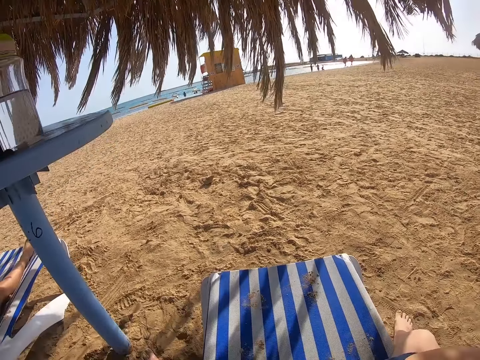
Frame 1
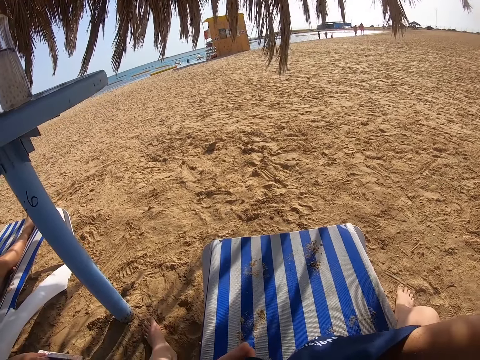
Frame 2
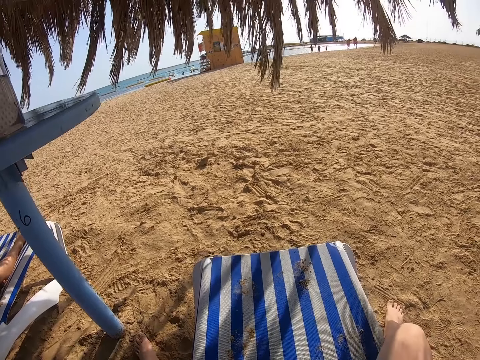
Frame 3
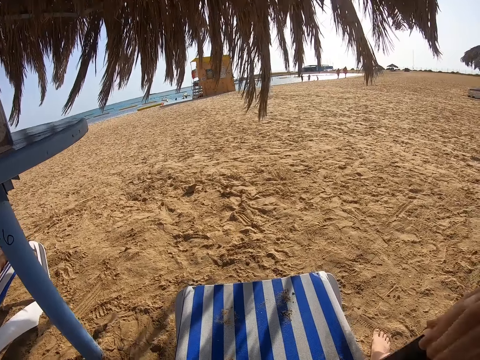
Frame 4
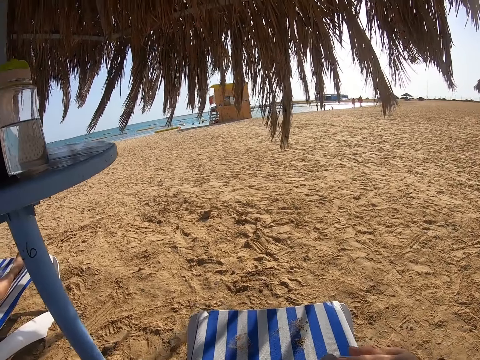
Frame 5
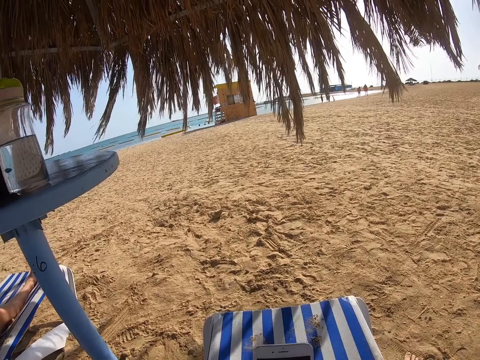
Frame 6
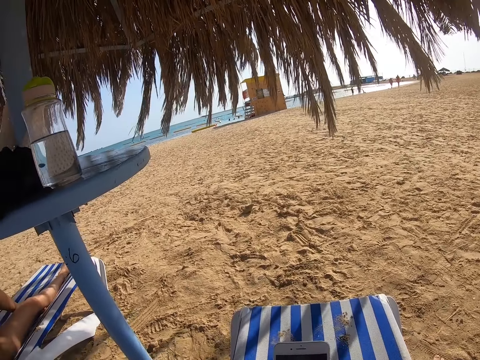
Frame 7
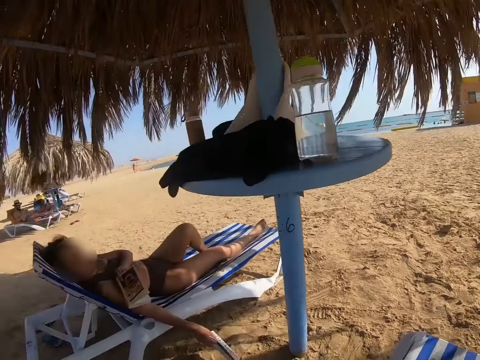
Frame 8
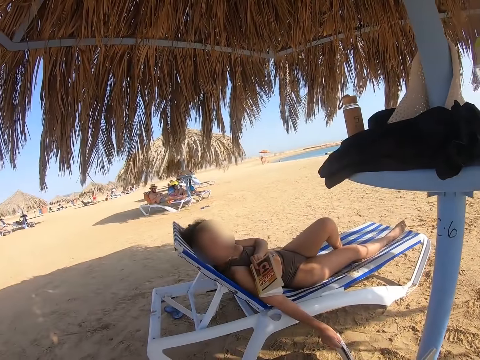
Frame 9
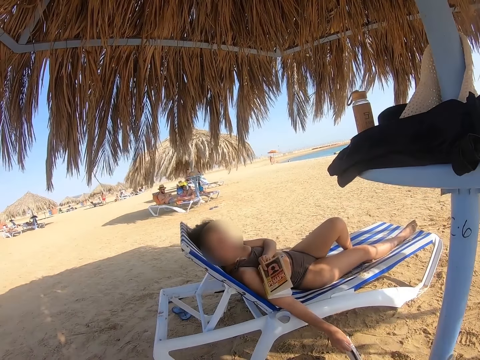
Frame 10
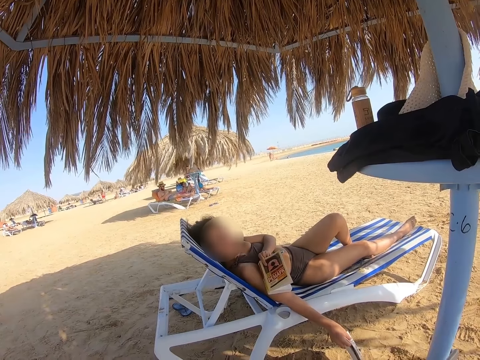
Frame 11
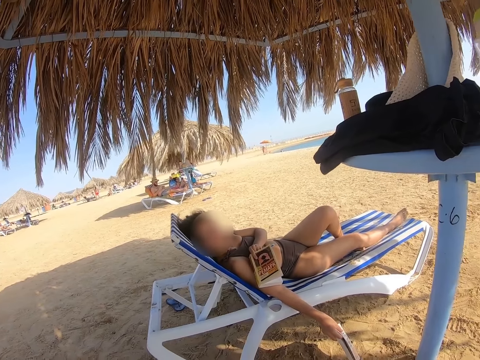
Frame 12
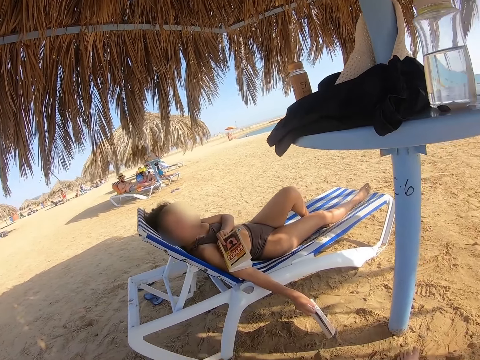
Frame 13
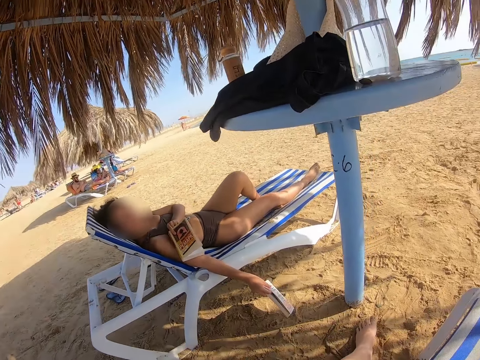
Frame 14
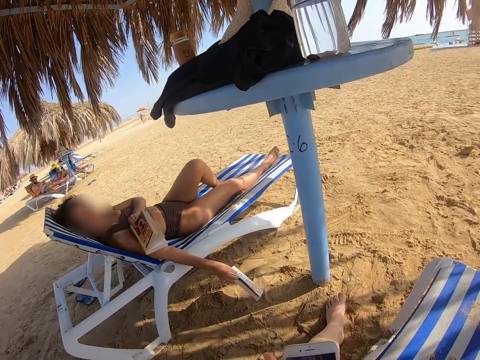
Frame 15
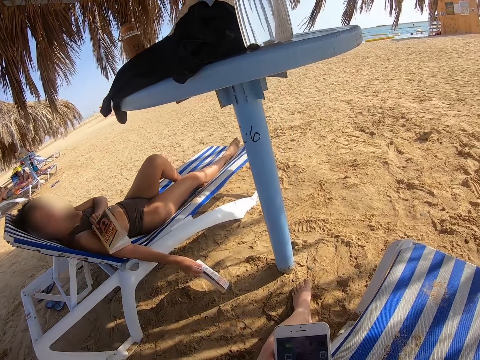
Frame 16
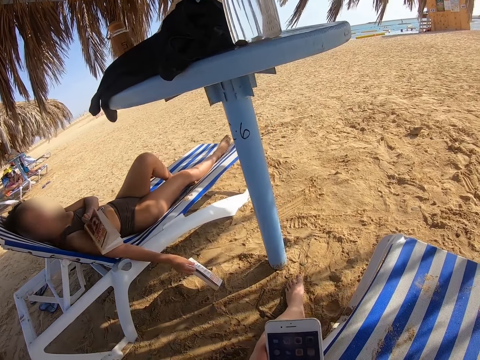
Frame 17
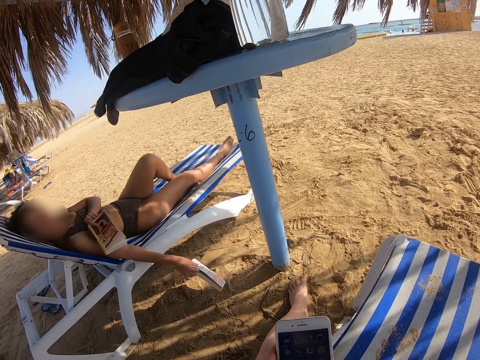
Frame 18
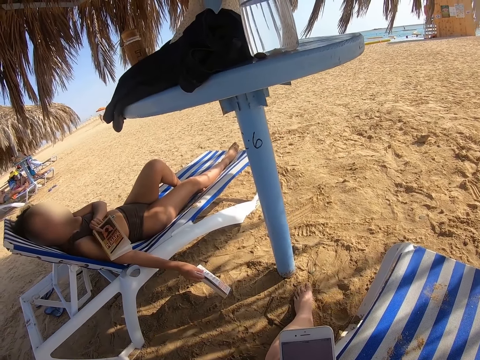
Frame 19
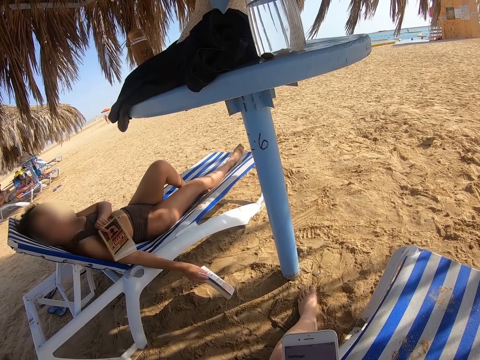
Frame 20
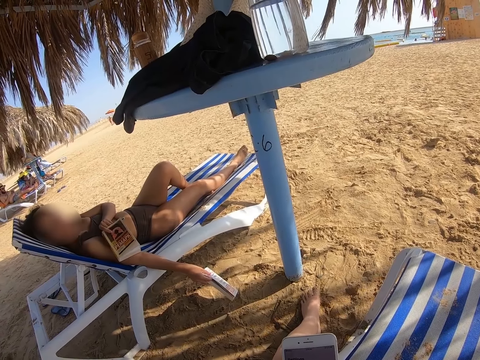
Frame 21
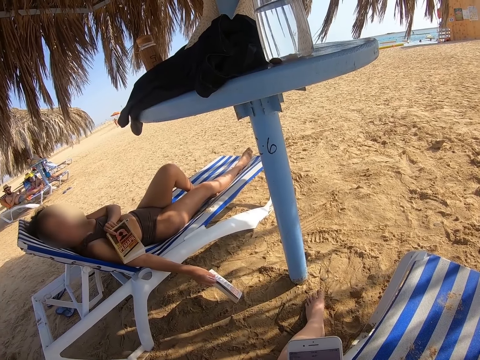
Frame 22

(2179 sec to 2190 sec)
The camera wearer operates her phone. A lady holds a book. The camera wearer operates her phone. She checks her phone.

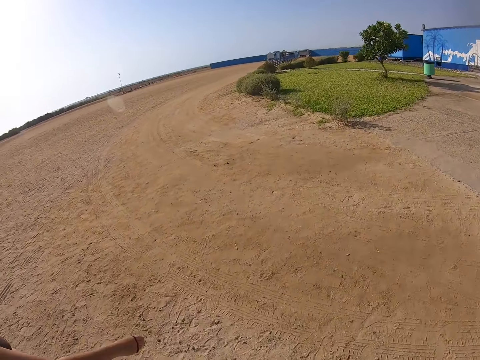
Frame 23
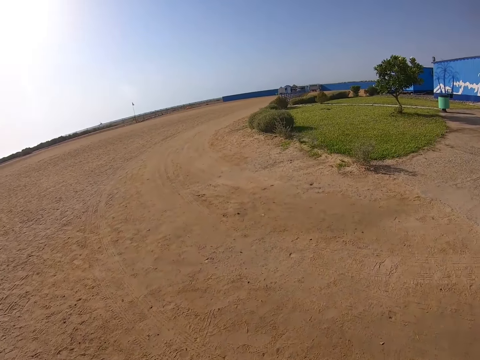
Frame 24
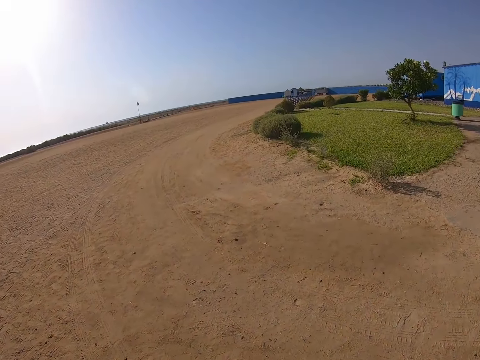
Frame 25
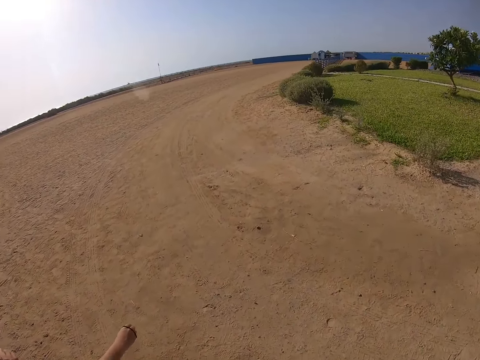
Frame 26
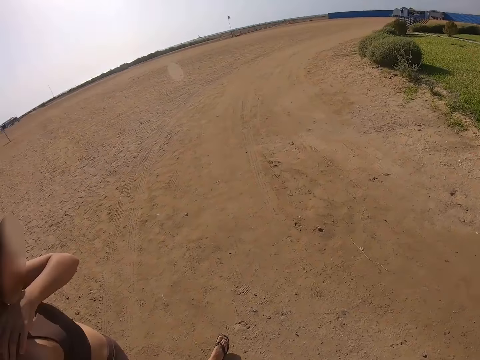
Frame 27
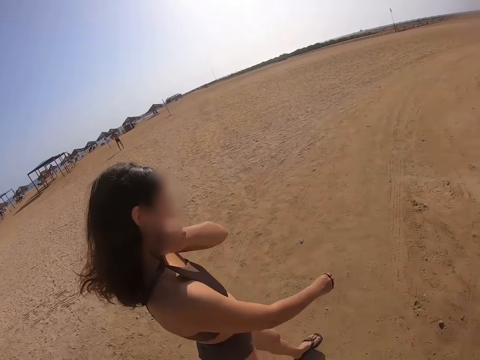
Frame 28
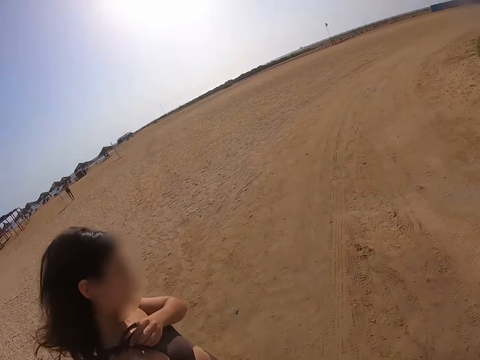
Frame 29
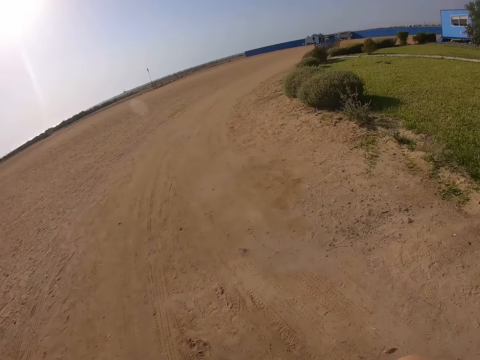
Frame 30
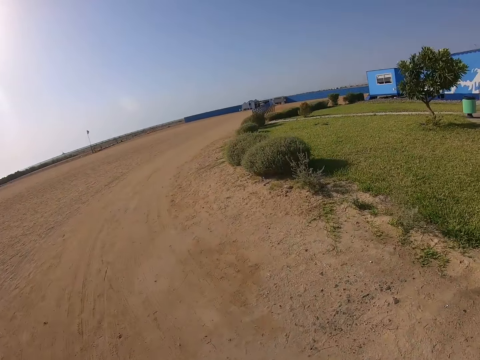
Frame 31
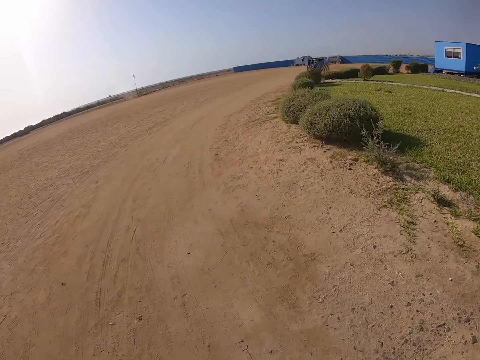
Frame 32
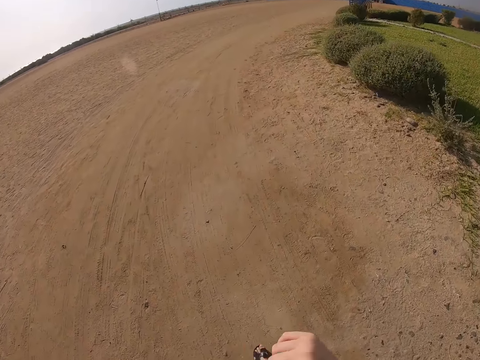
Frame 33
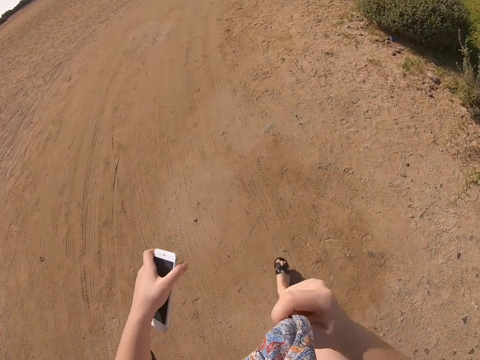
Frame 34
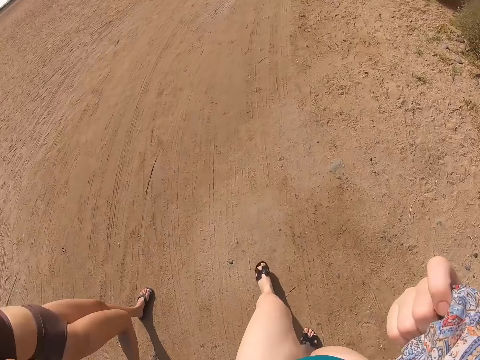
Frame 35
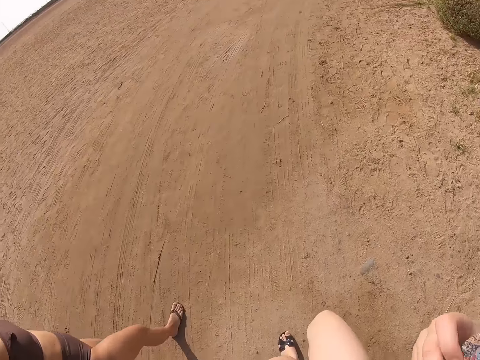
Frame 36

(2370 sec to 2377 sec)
A lady pulls the strap of her bikini.

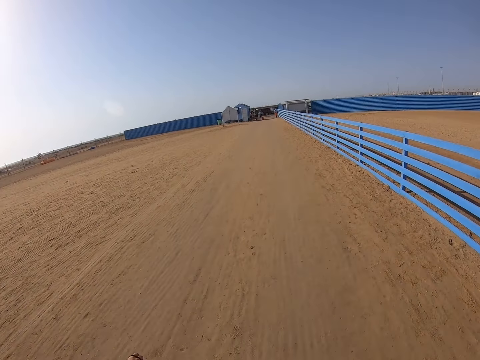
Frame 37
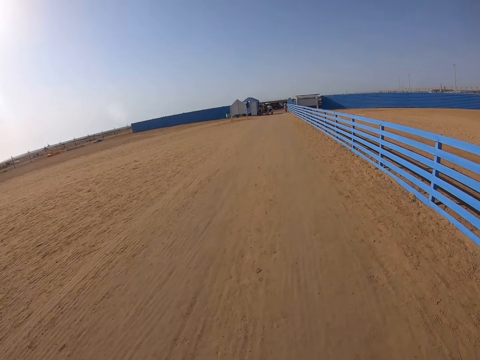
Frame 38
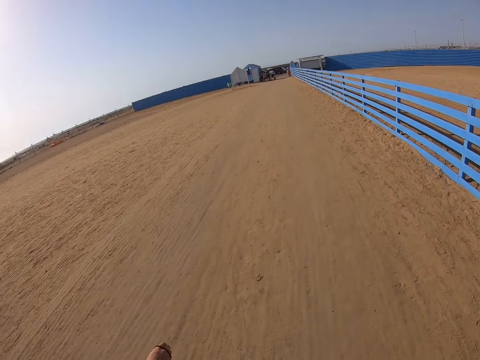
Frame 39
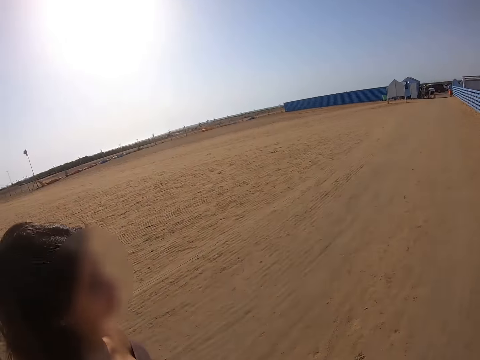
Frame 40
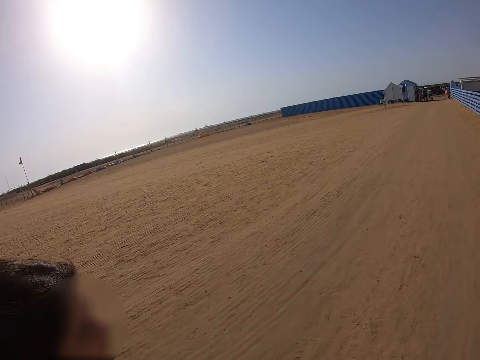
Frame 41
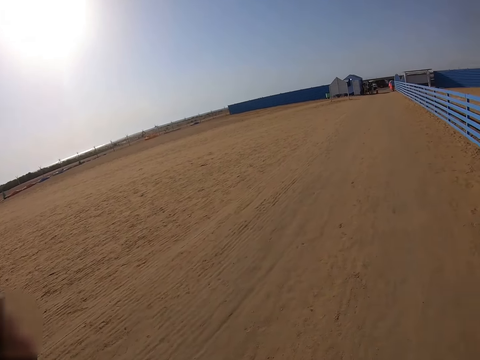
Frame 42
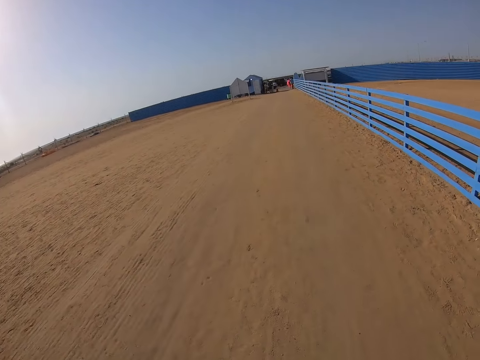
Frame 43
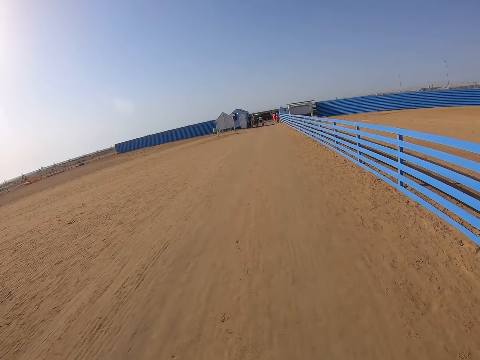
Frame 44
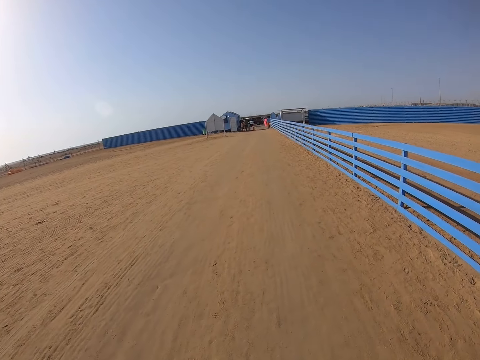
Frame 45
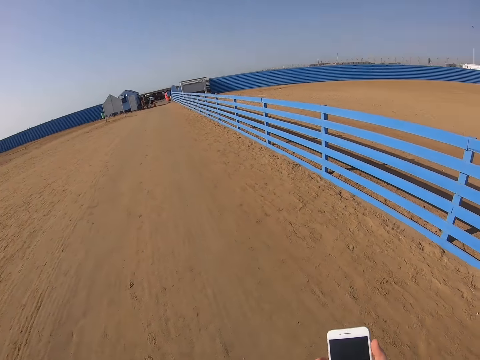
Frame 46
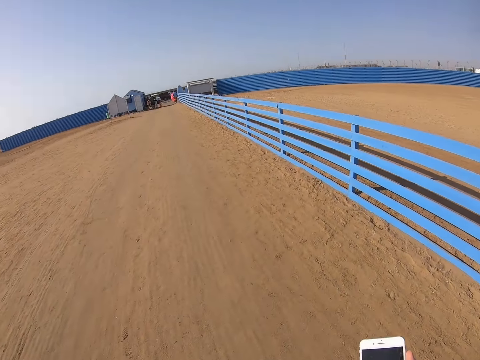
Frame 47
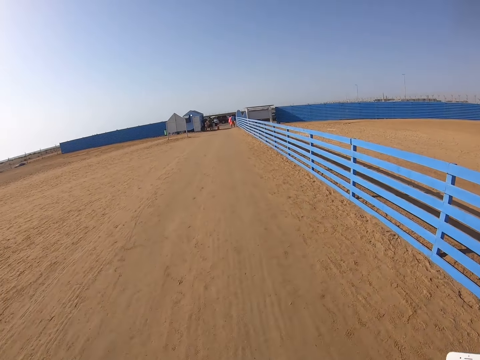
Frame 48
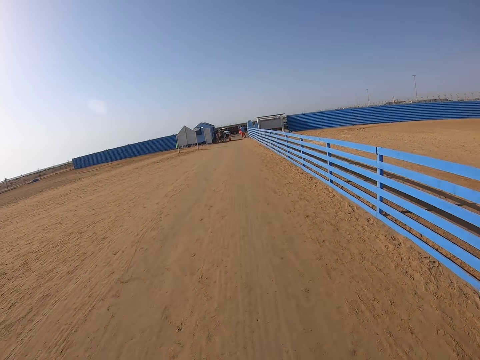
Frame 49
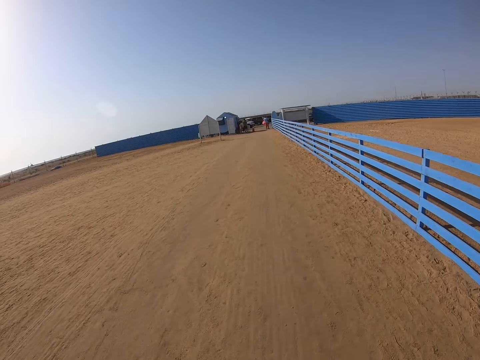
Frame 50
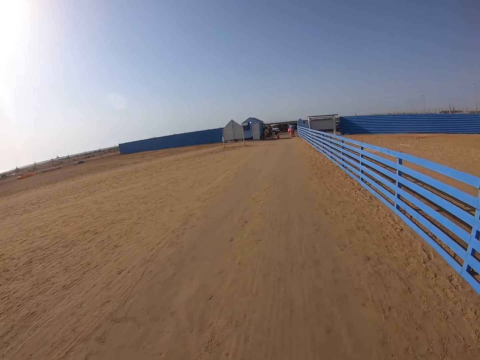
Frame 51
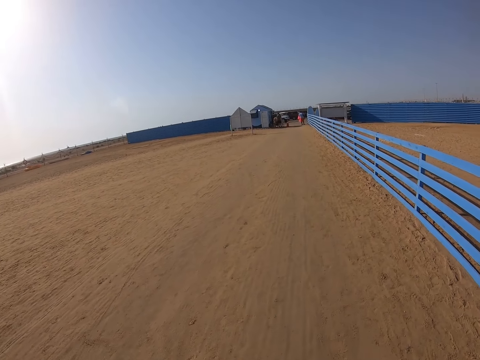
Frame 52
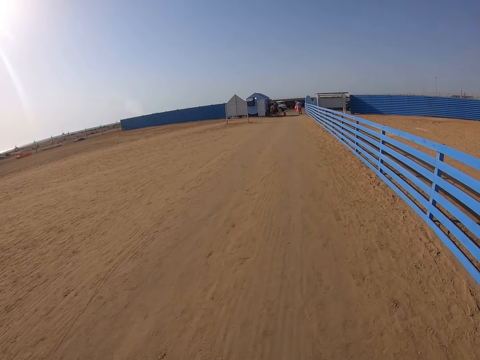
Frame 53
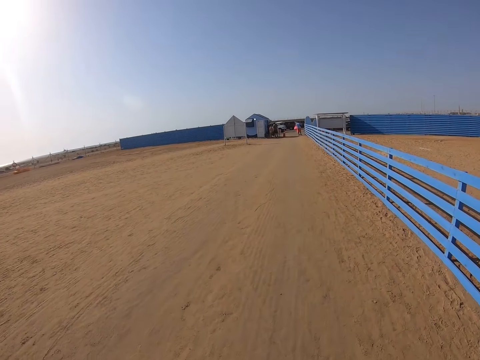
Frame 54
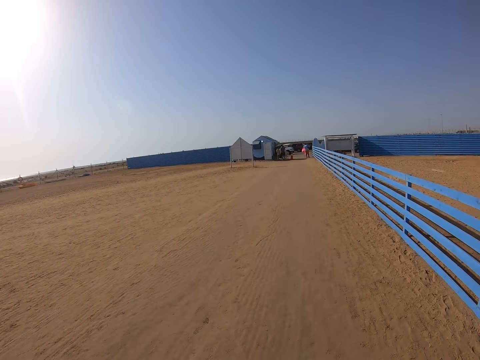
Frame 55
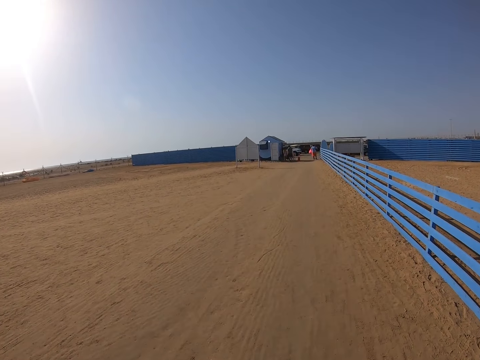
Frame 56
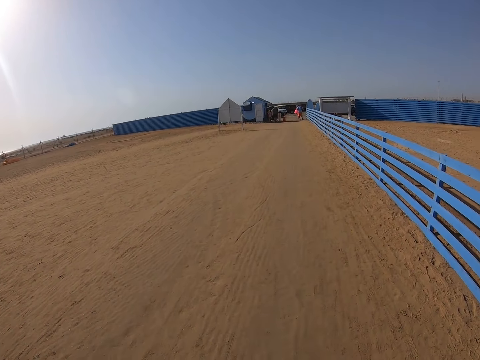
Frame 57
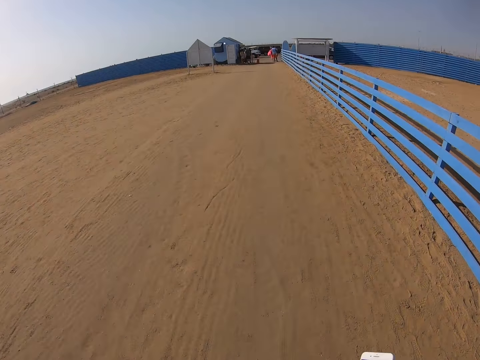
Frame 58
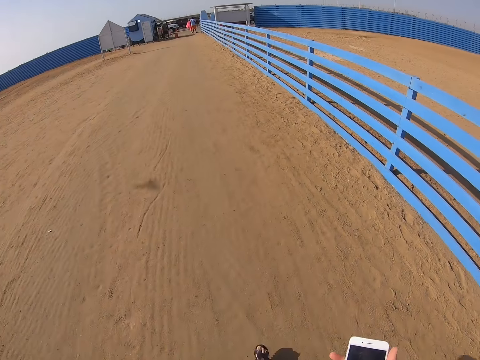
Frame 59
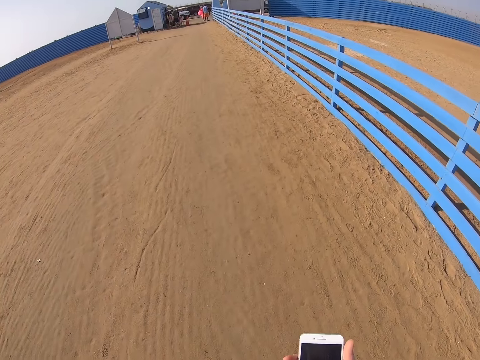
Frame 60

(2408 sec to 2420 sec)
A lady walks around the beach.
